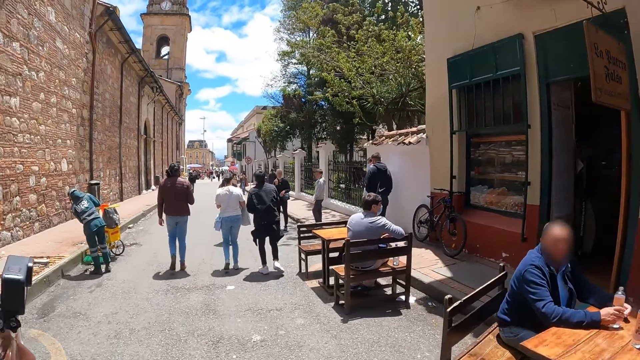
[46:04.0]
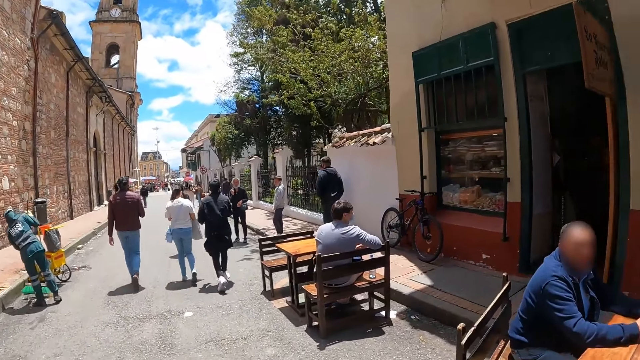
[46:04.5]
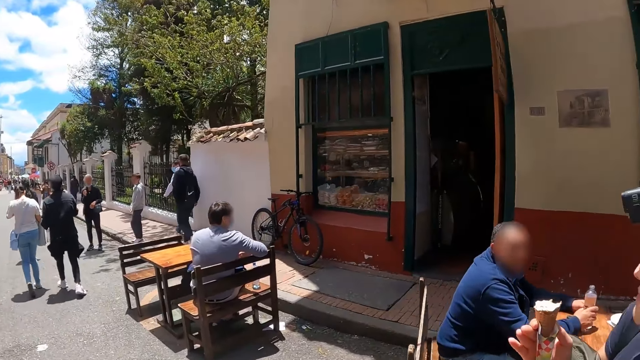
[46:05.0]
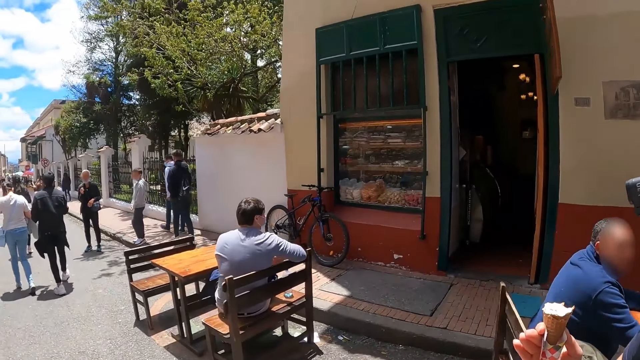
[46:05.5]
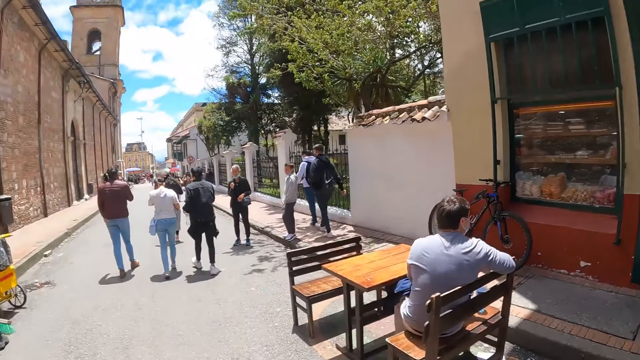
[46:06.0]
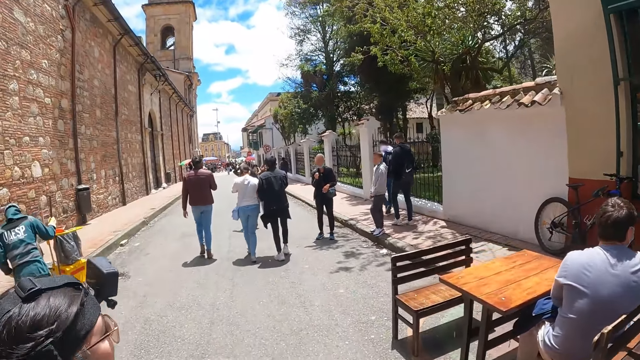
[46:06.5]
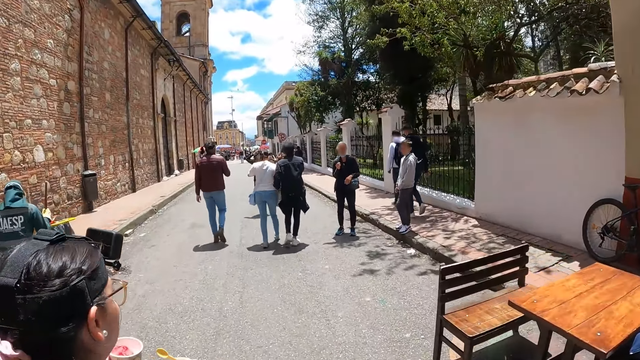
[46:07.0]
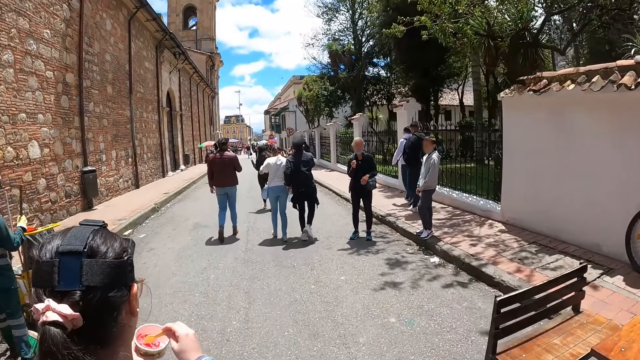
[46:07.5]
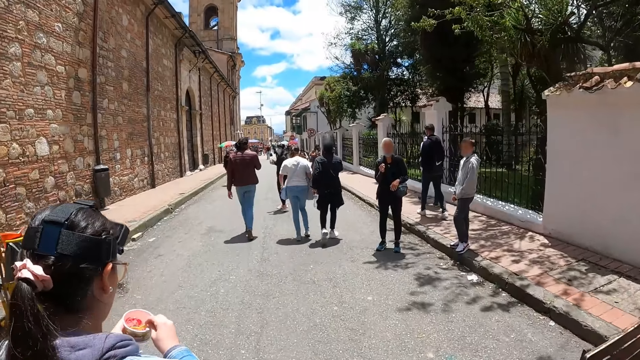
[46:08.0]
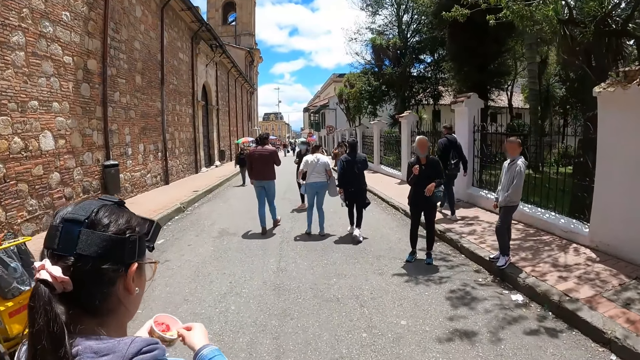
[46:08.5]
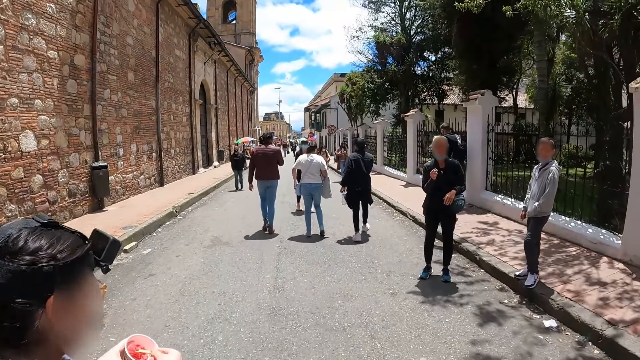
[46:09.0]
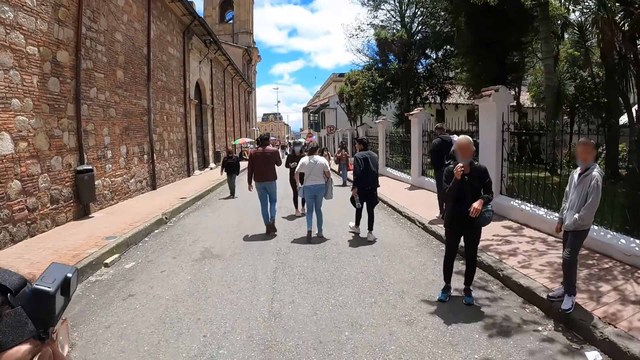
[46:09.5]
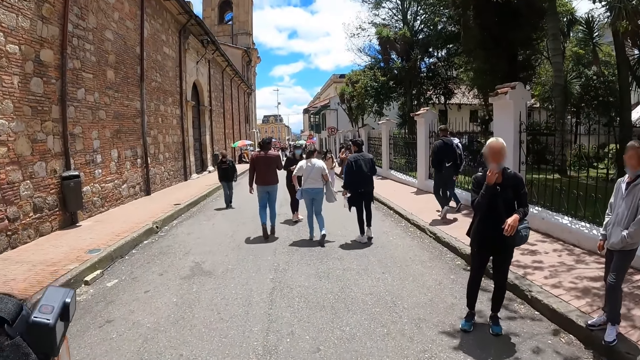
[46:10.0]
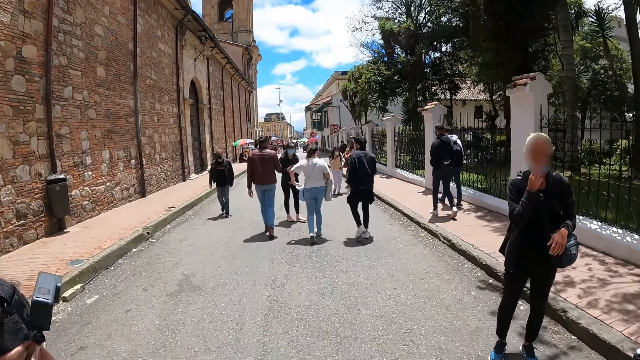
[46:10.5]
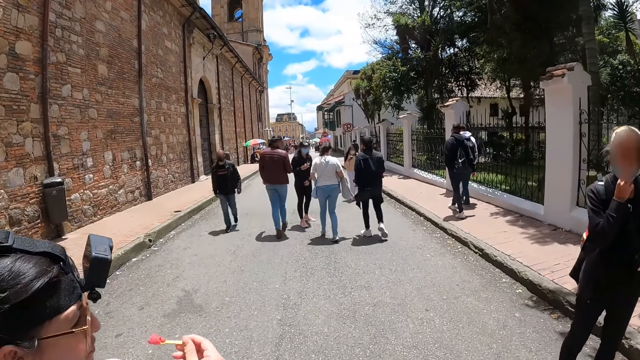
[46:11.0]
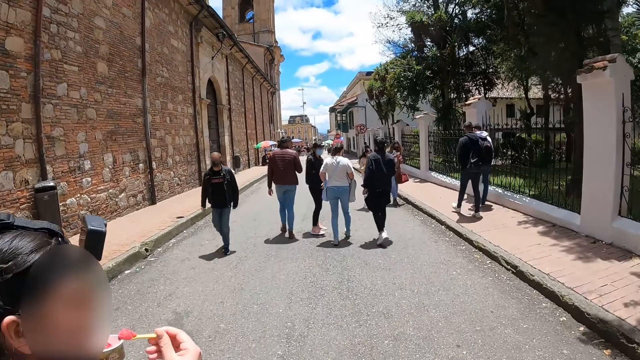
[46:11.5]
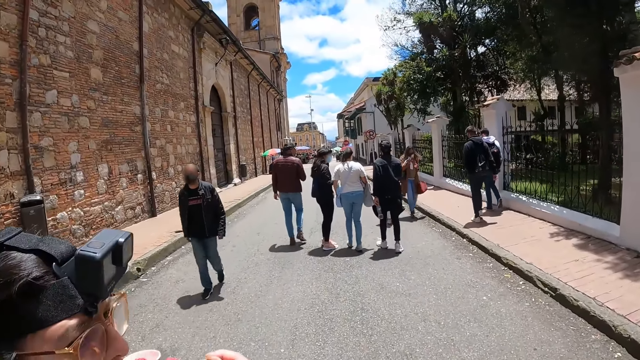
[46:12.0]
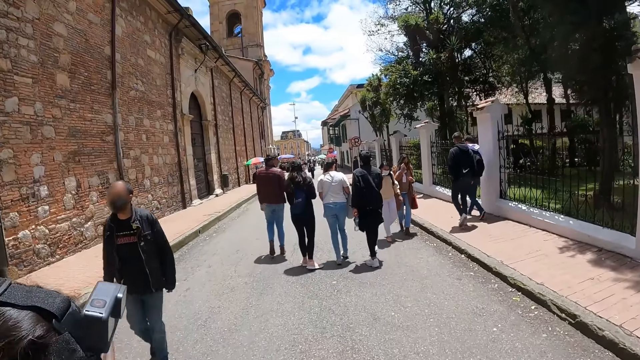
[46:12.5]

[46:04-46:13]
The camera wearer looks around the street. They walk along the street. A person scoops the ice cream.

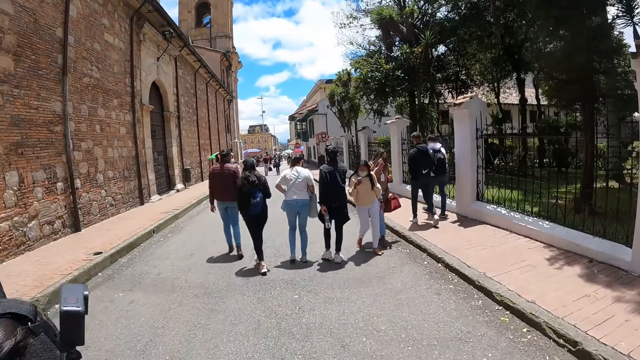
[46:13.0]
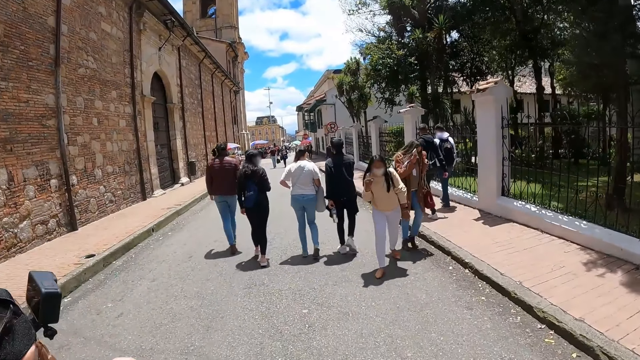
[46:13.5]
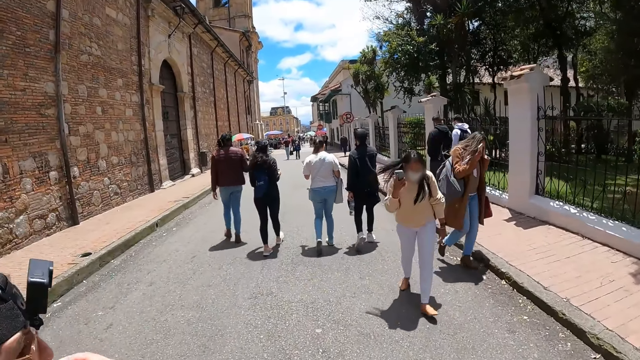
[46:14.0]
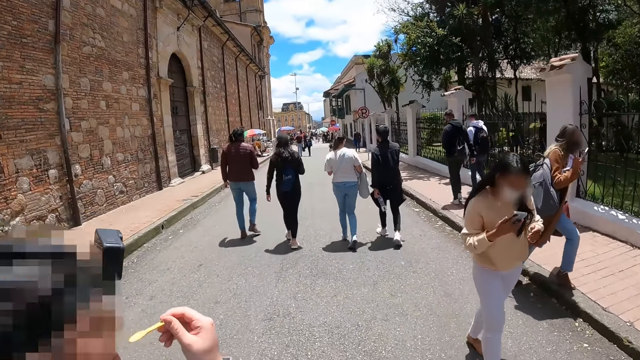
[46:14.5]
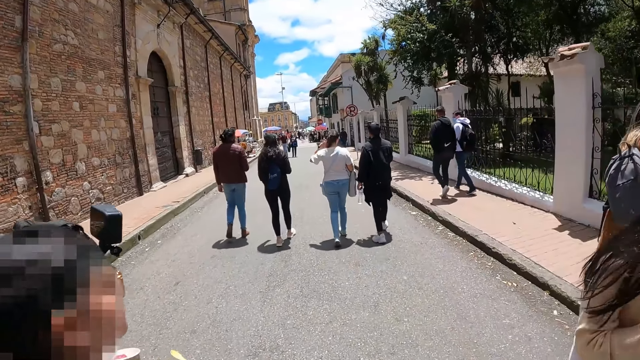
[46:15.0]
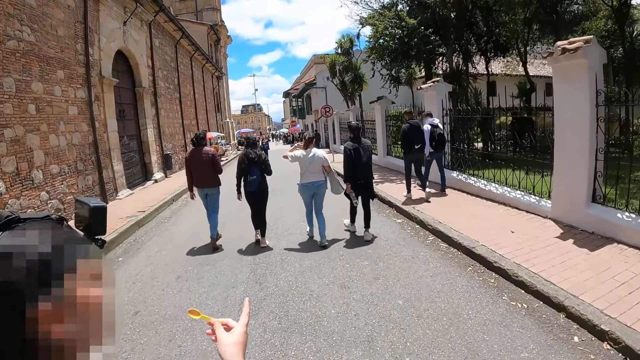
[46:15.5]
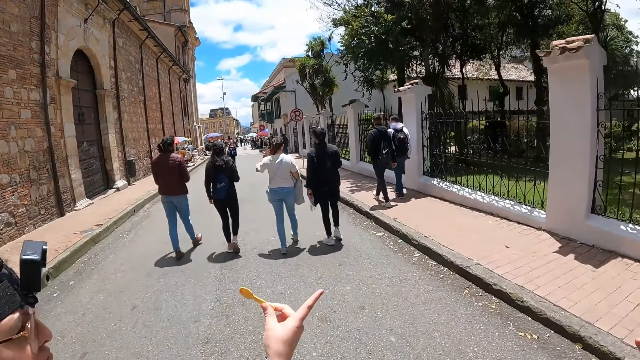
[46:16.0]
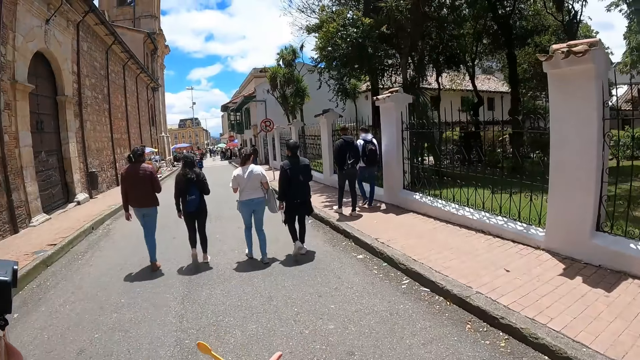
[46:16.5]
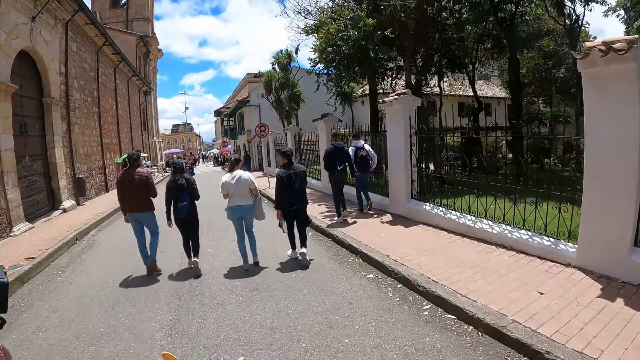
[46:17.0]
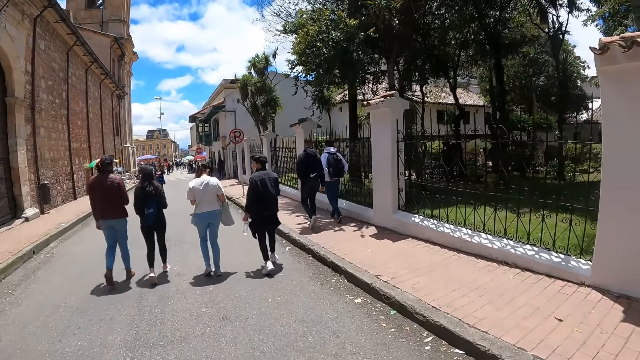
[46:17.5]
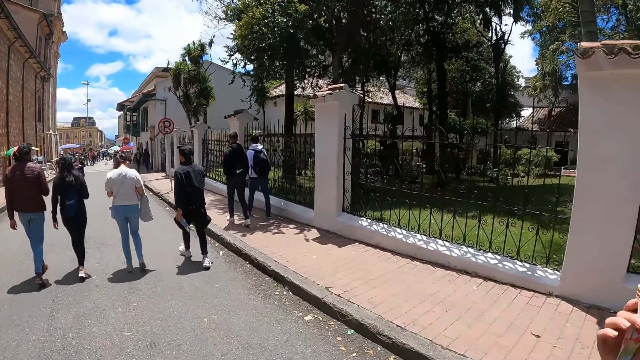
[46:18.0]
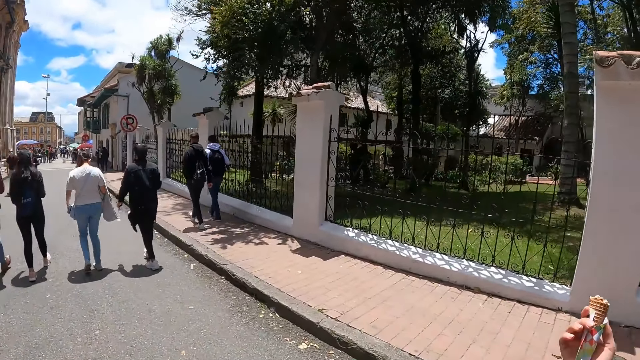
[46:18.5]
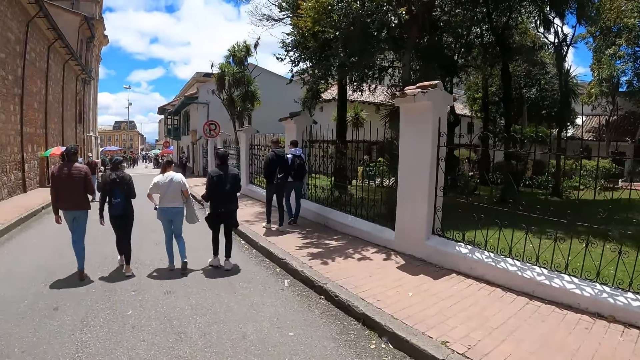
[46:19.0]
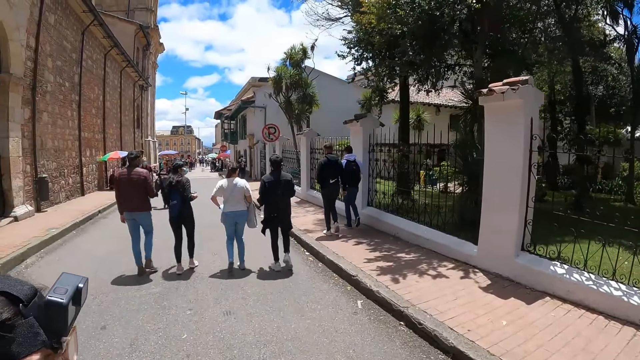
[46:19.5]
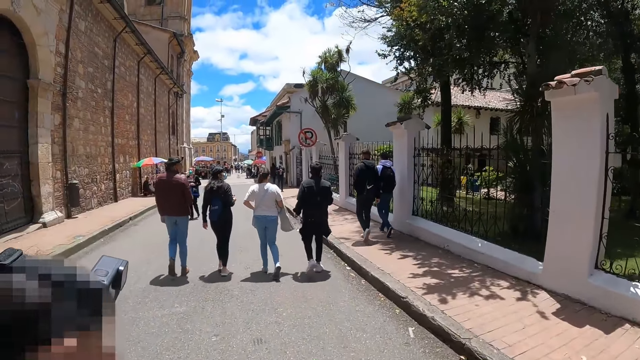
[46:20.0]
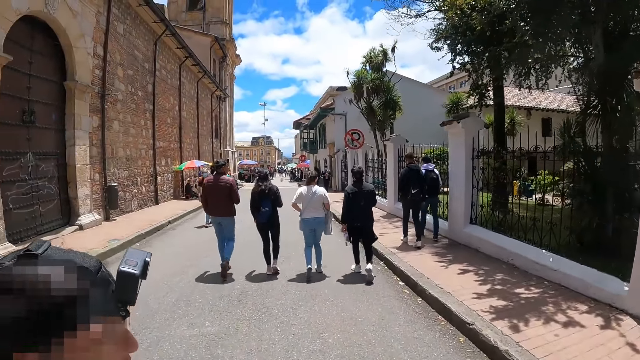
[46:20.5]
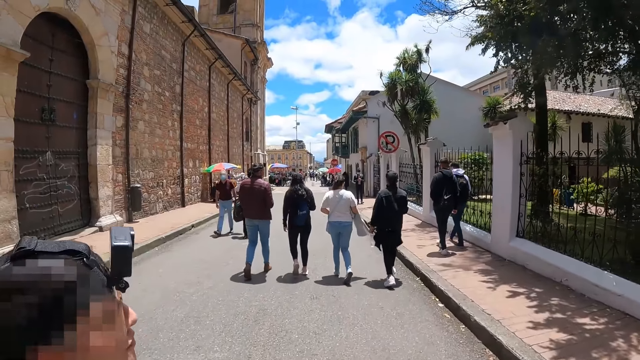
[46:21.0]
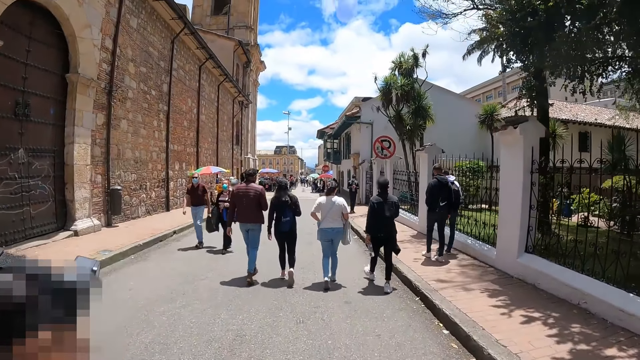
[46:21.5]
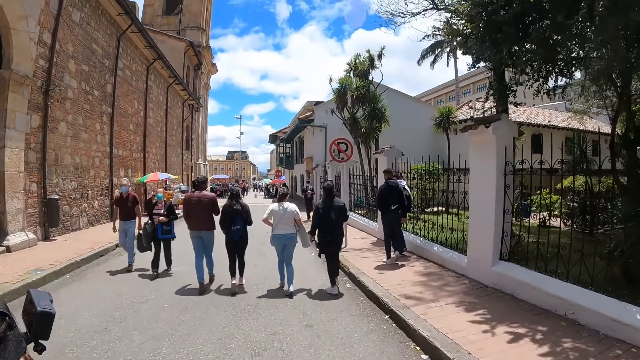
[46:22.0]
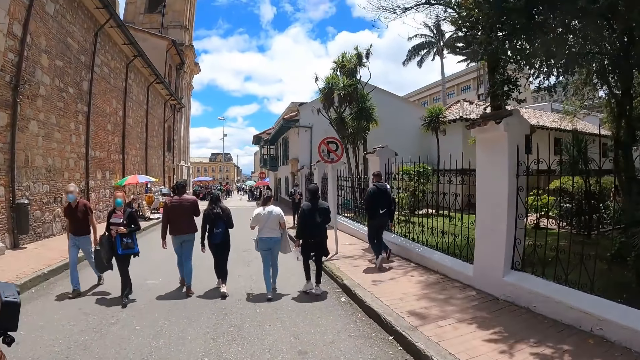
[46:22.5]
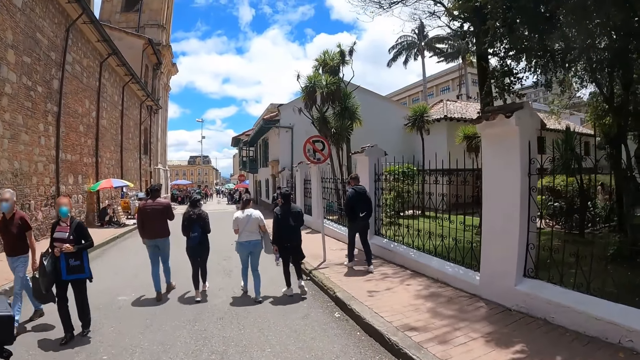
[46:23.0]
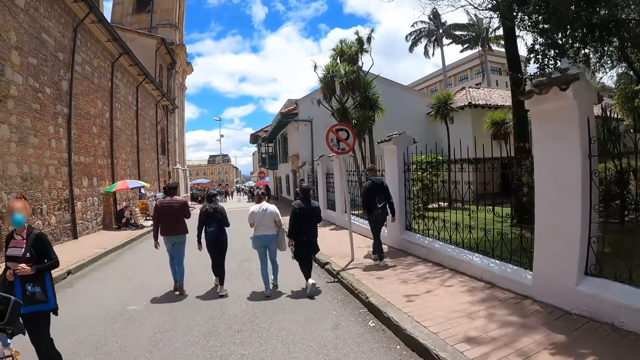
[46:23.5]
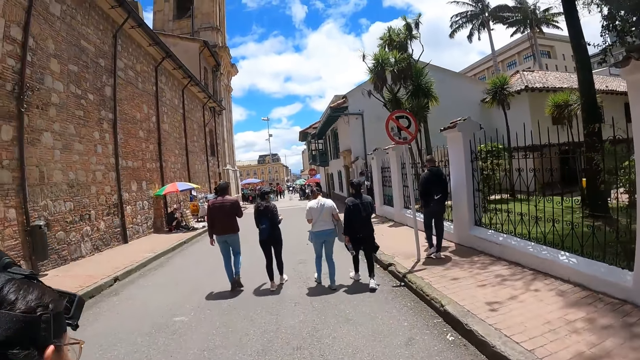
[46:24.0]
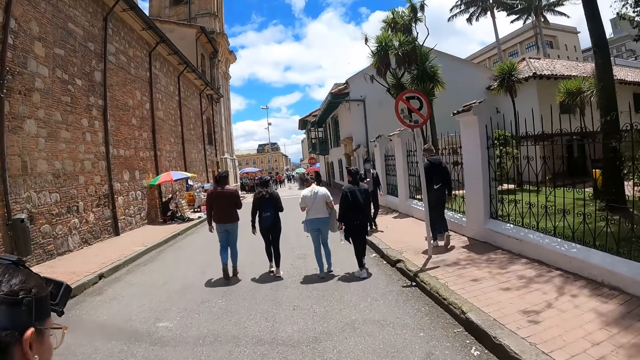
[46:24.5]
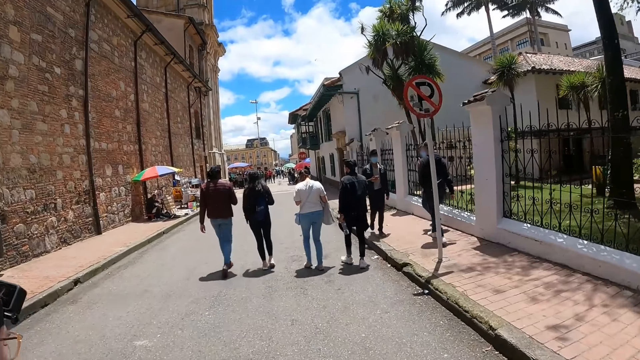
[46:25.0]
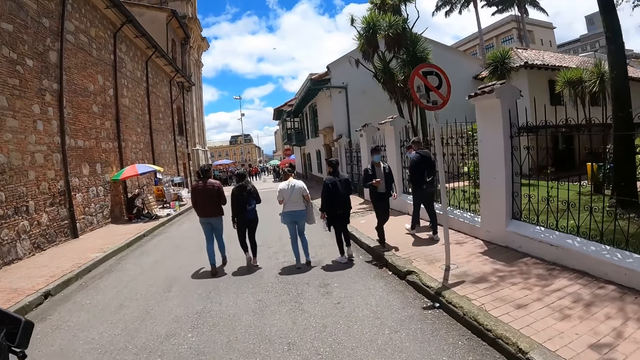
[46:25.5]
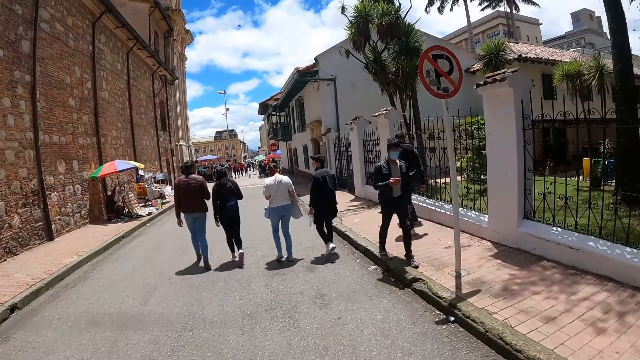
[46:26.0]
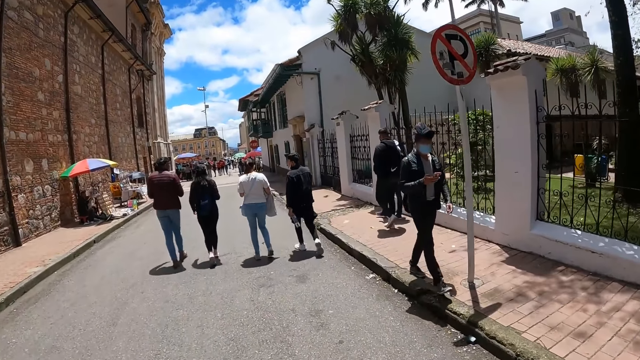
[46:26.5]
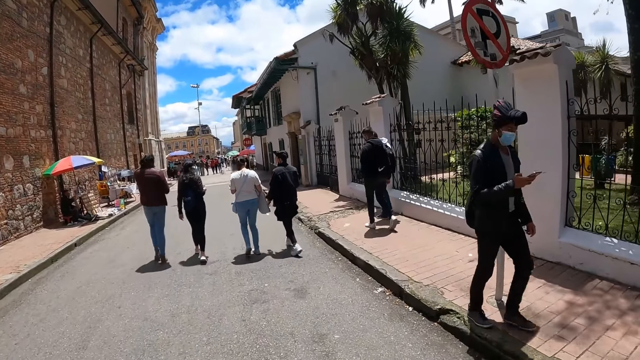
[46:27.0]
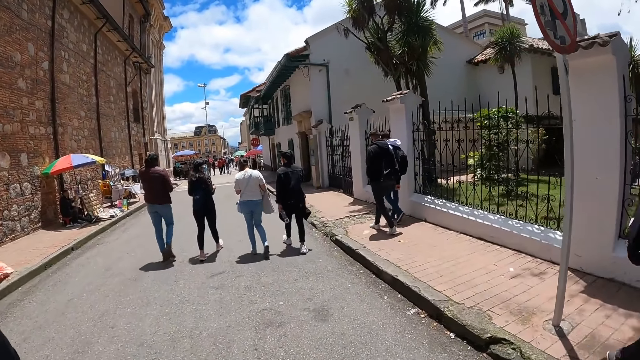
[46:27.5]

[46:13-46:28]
A person eats the ice cream. The person points at the building. The camera wearer walks along the streets.
